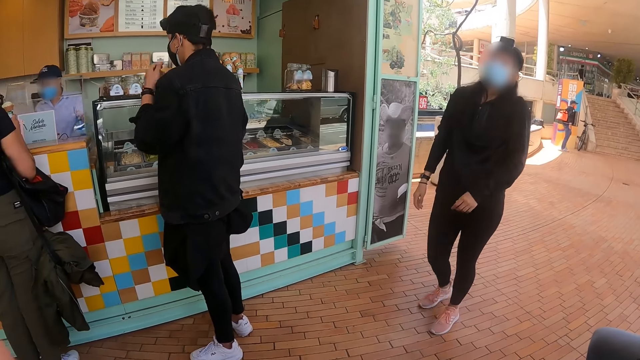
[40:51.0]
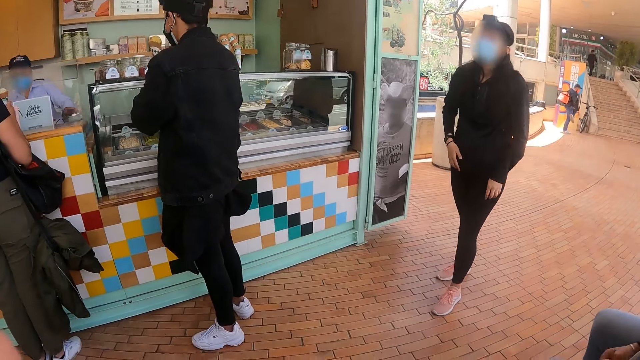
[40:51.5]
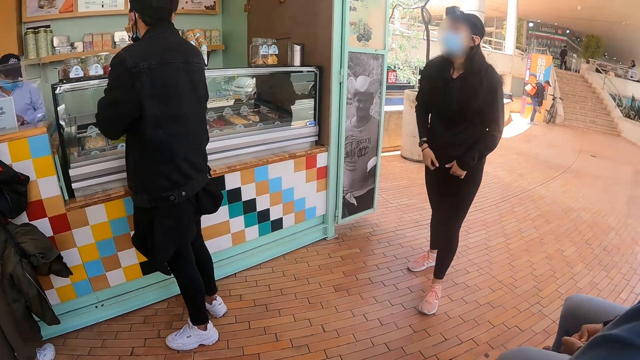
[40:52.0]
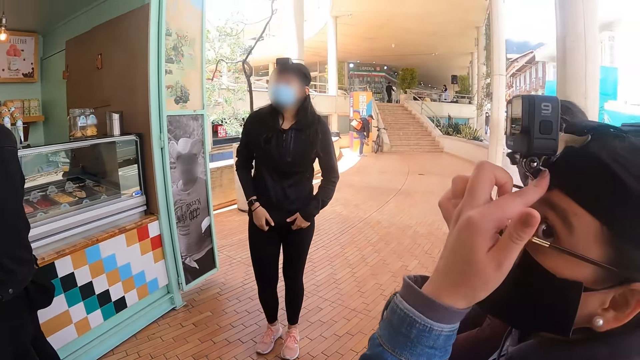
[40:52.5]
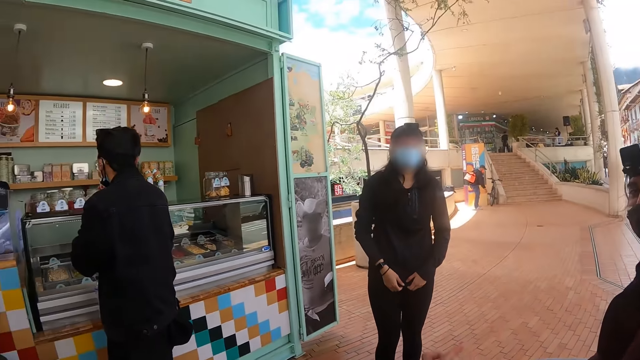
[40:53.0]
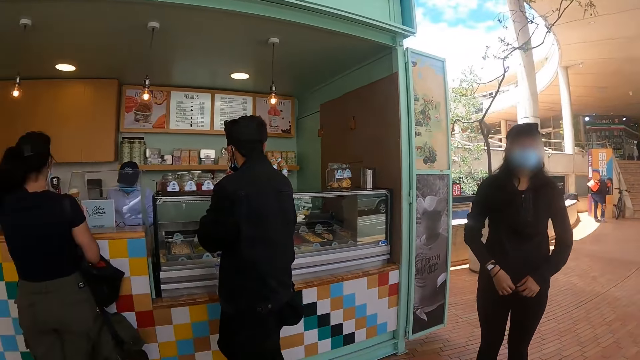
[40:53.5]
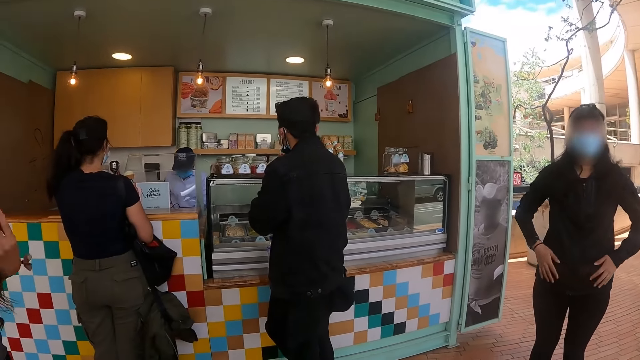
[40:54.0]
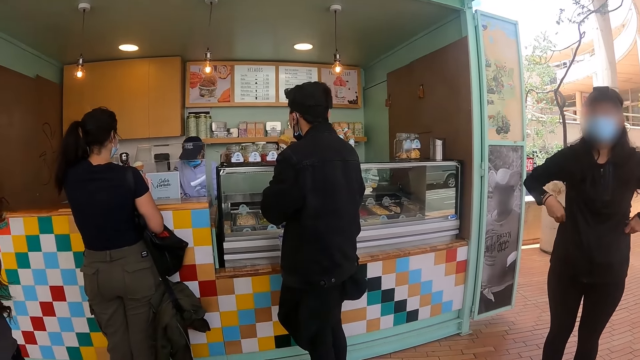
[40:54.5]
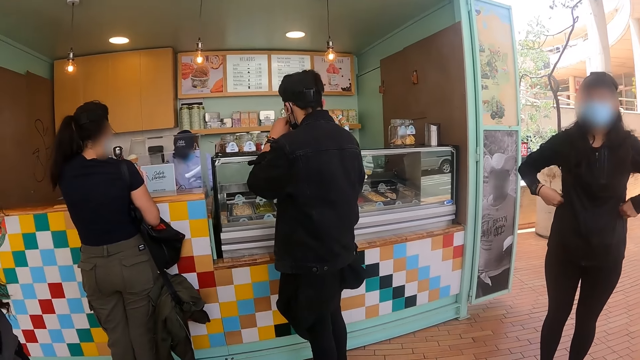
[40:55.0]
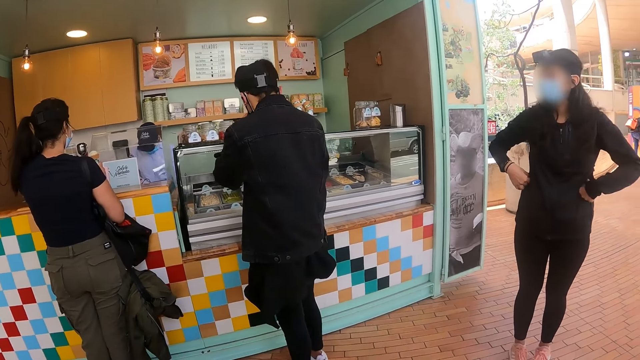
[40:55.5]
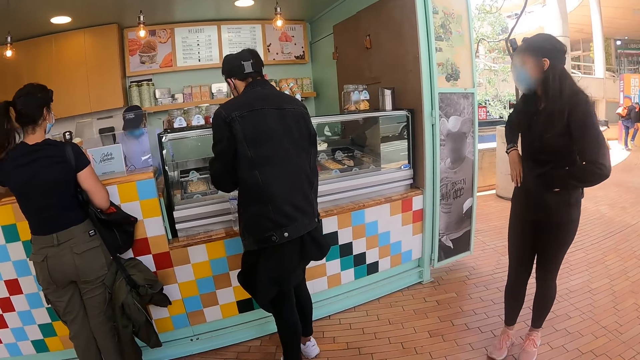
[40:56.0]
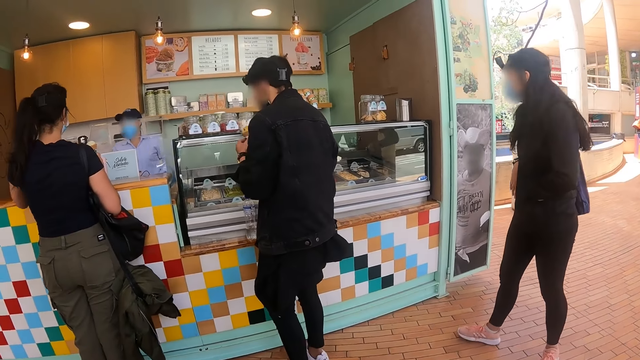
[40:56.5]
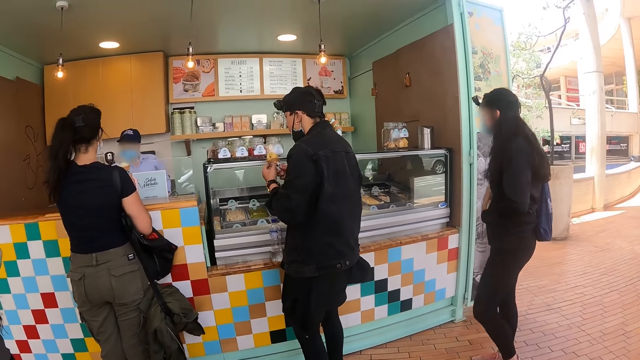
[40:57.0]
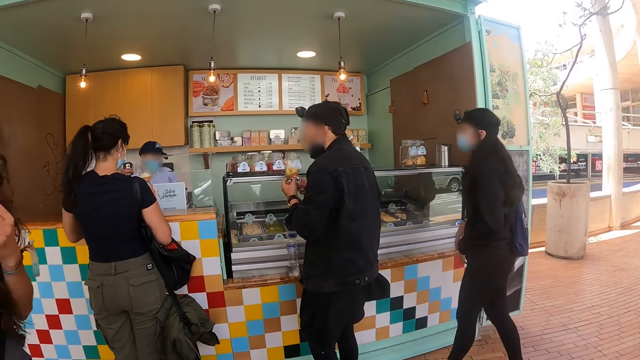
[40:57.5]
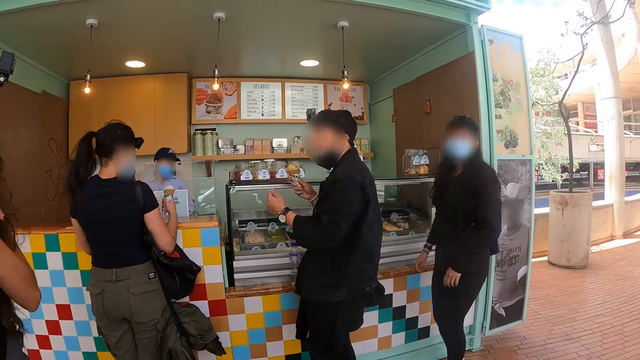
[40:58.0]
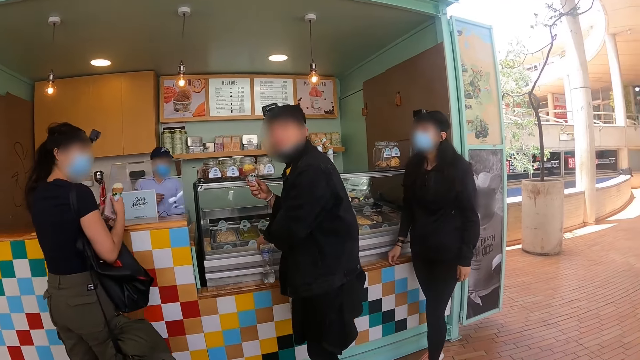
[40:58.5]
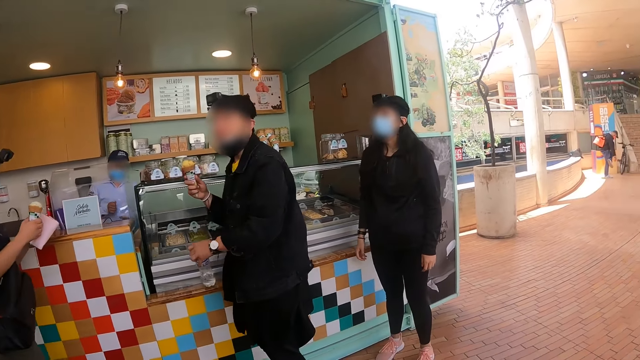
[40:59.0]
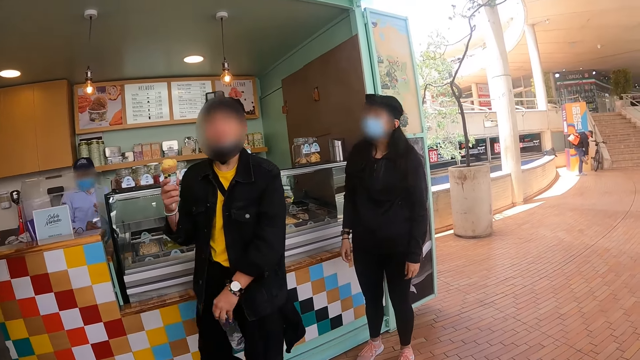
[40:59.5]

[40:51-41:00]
A man pulls down a mask. The man eats ice cream.

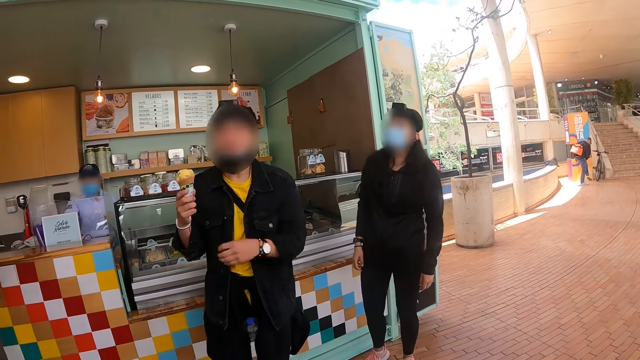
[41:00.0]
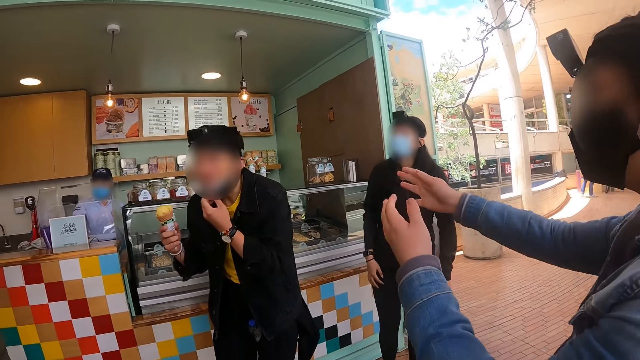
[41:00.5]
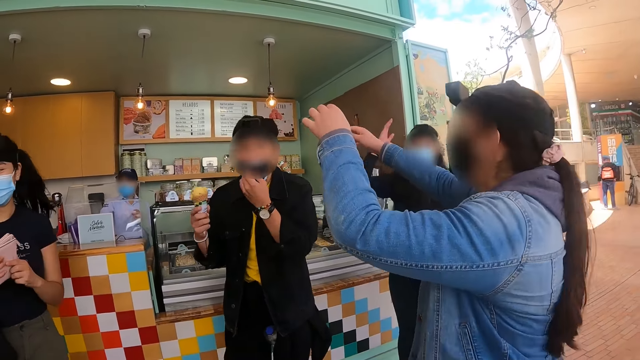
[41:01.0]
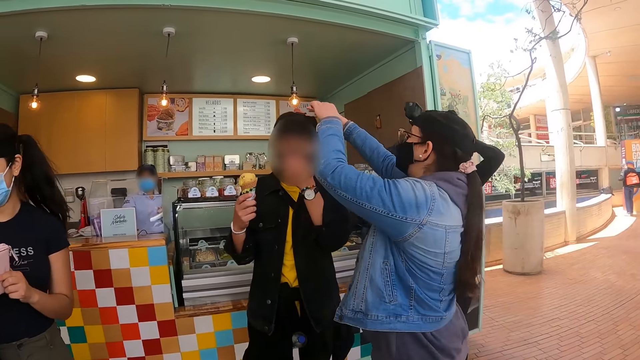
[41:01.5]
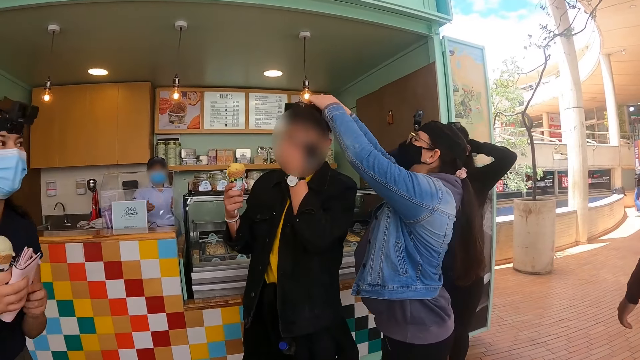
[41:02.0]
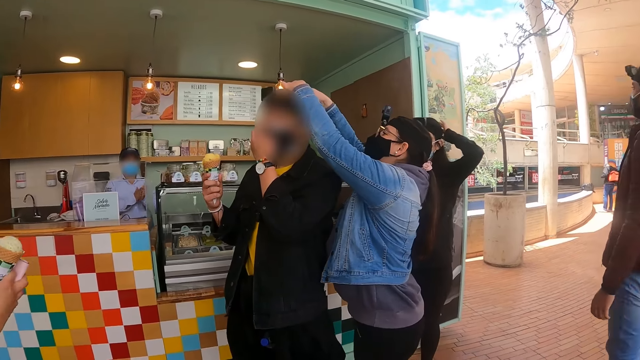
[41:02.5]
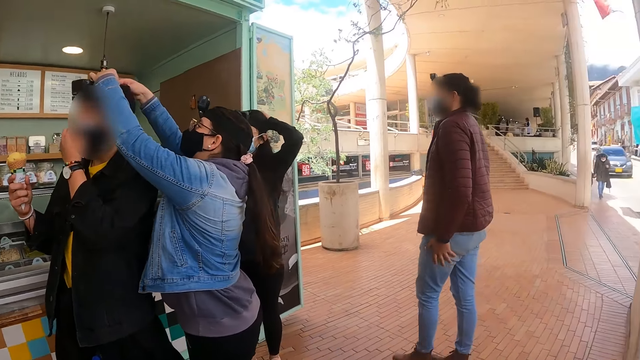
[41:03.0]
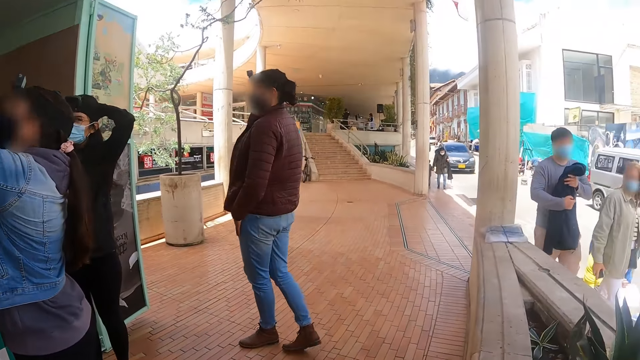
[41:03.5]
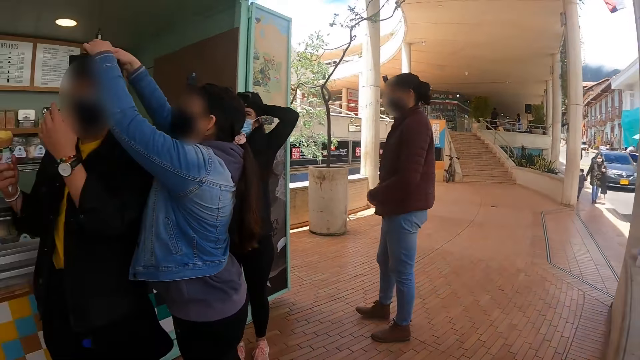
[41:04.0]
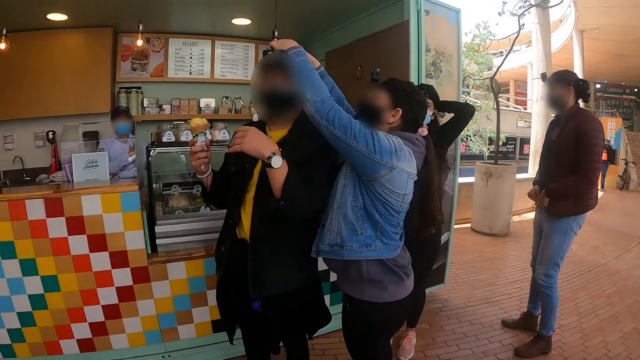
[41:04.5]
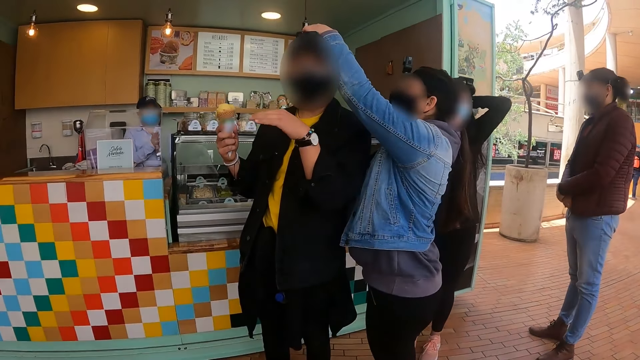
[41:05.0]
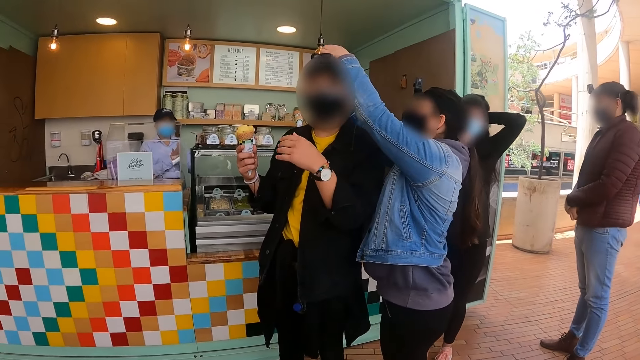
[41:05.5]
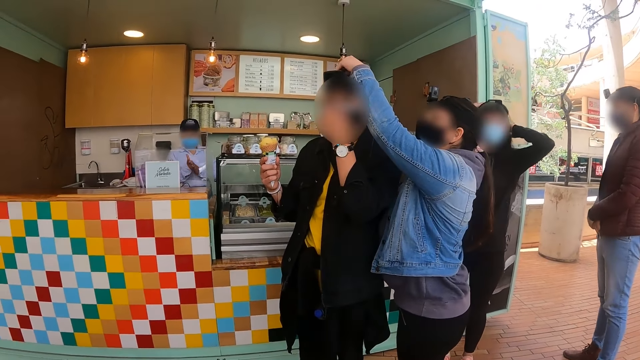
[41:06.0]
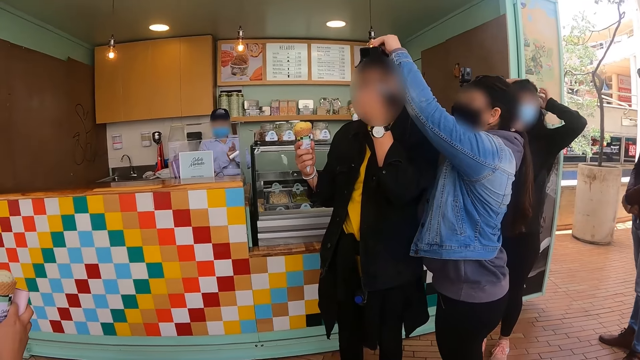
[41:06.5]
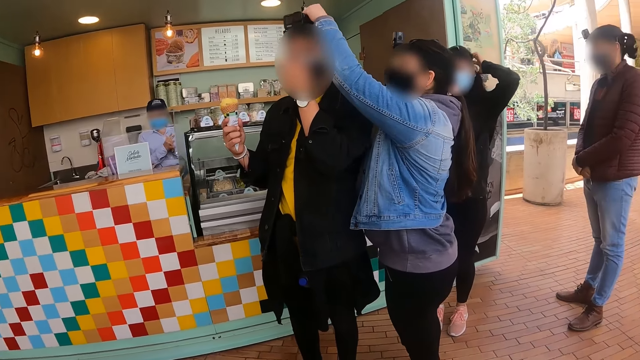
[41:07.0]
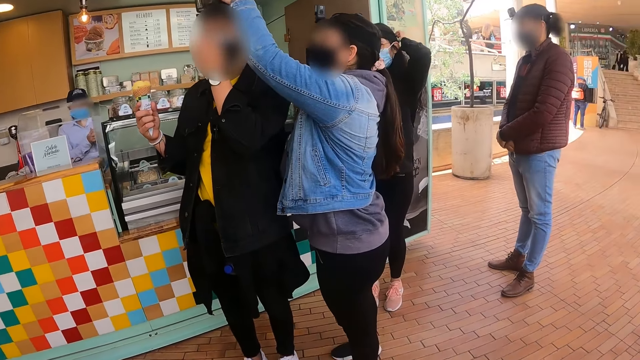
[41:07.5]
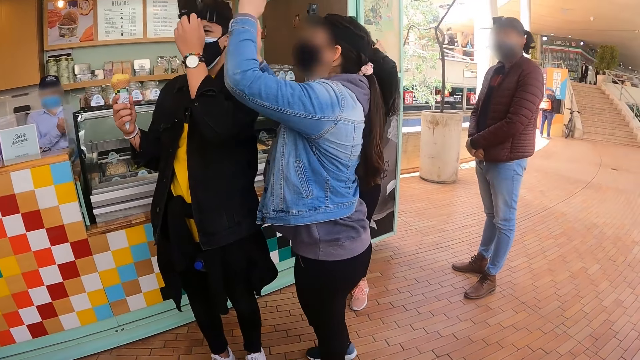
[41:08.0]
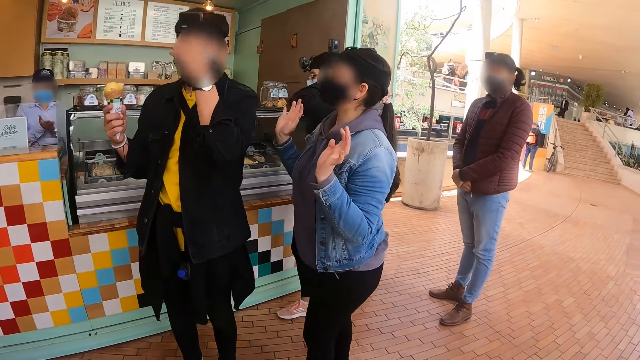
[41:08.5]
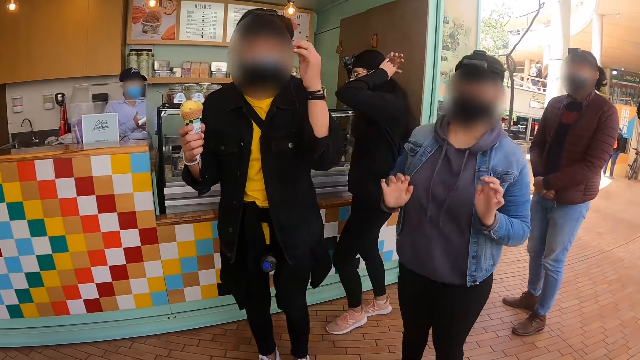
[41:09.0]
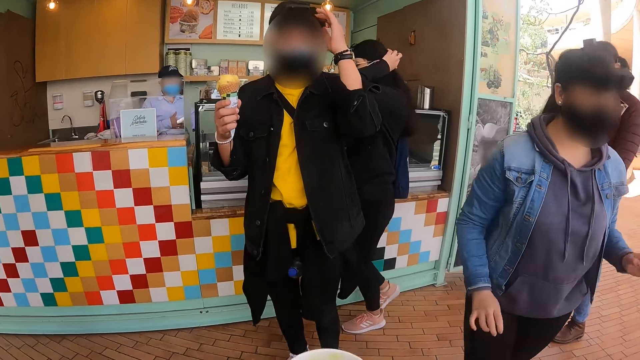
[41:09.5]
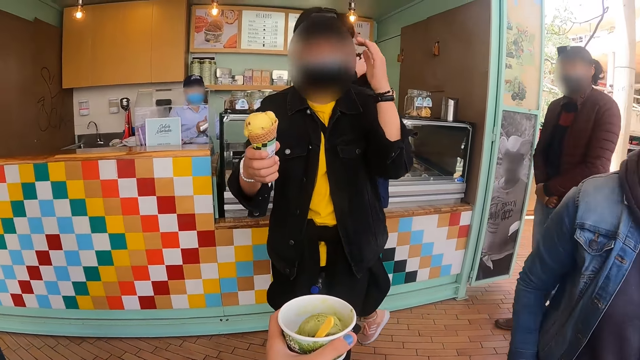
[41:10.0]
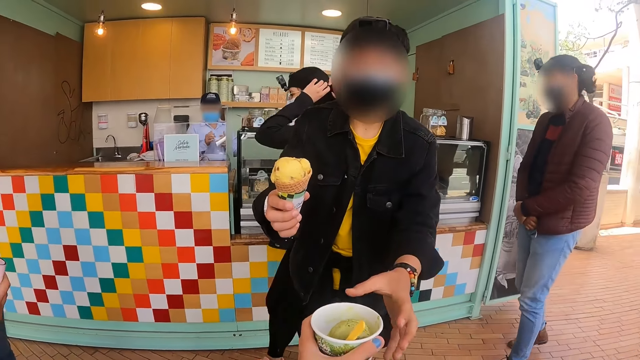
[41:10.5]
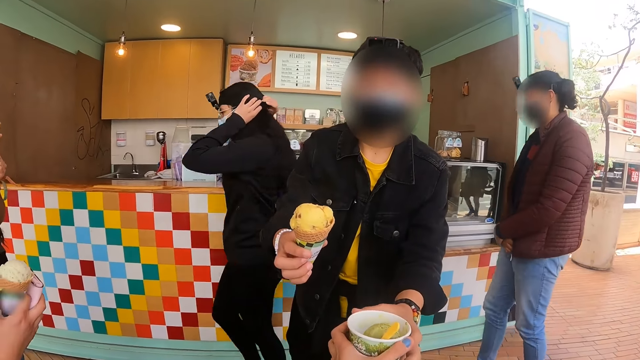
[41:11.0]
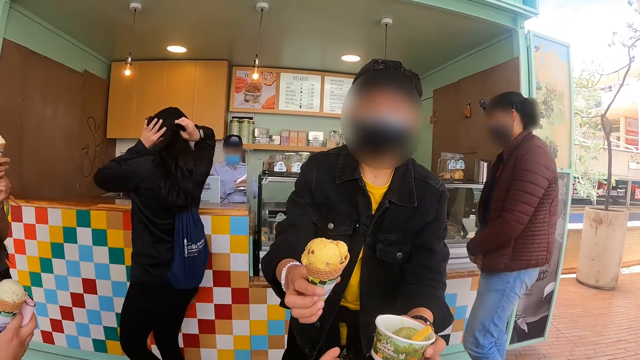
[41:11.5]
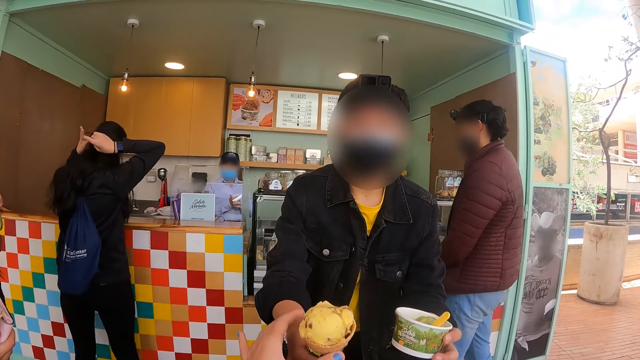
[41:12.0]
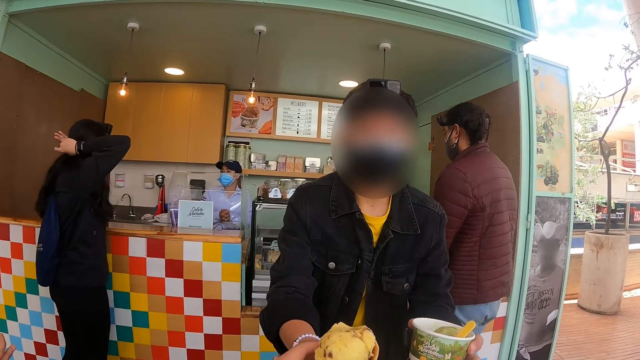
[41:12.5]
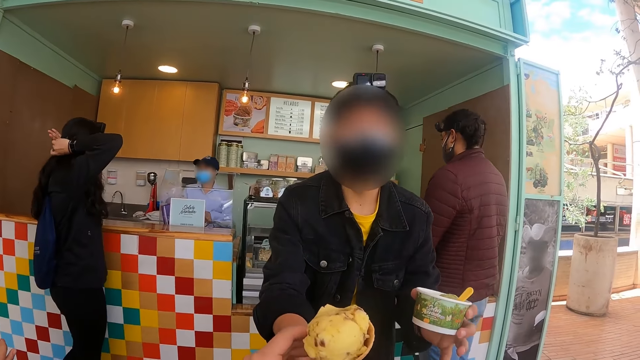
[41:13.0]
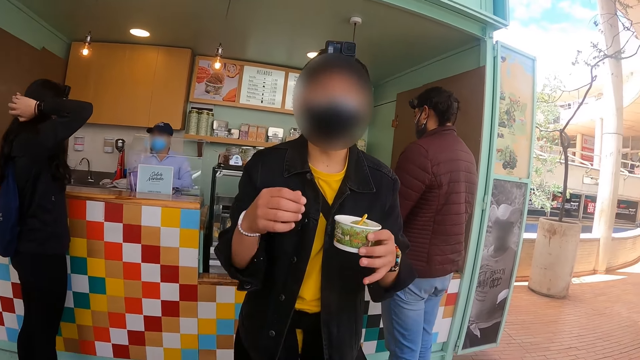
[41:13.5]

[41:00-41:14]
A woman handles a camera. The camera wearer holds an ice cream cup. They give the ice cream cup to a man. The man gives an ice cream to the camera wearer.
